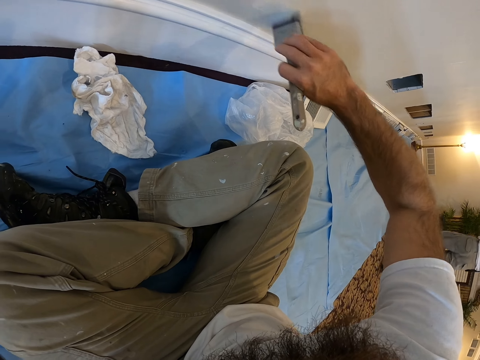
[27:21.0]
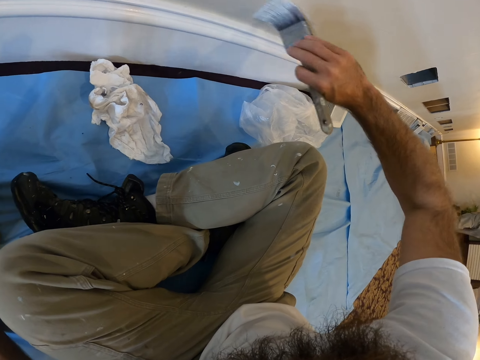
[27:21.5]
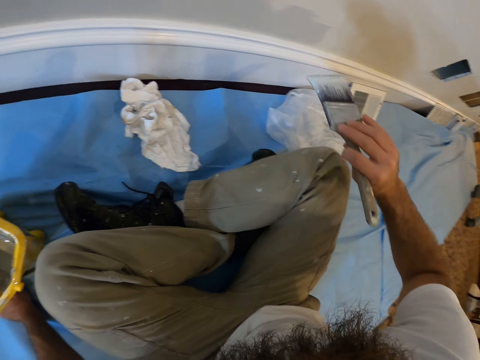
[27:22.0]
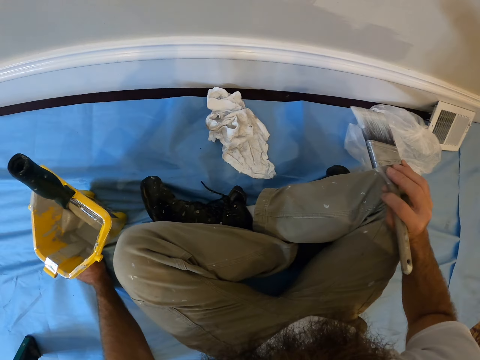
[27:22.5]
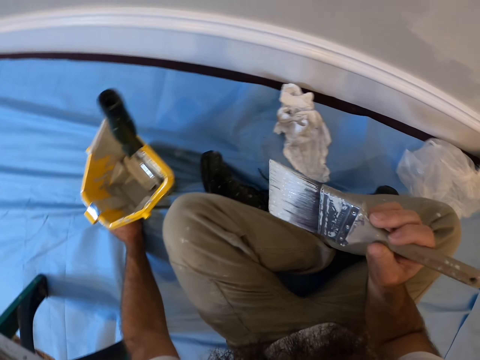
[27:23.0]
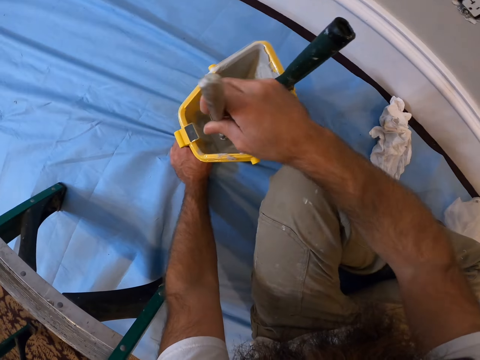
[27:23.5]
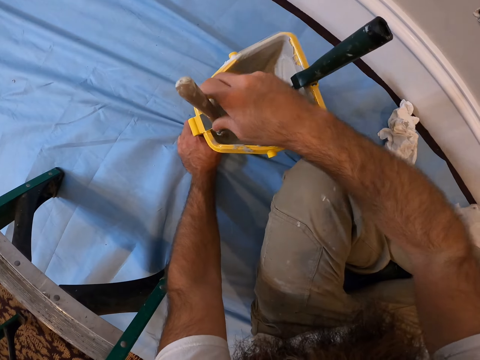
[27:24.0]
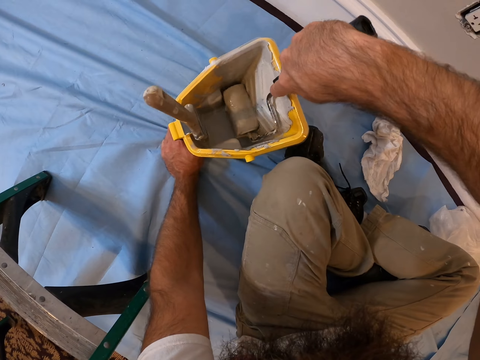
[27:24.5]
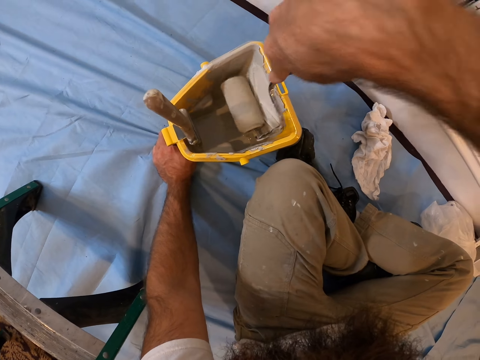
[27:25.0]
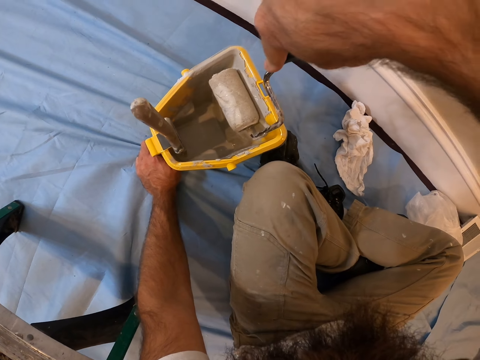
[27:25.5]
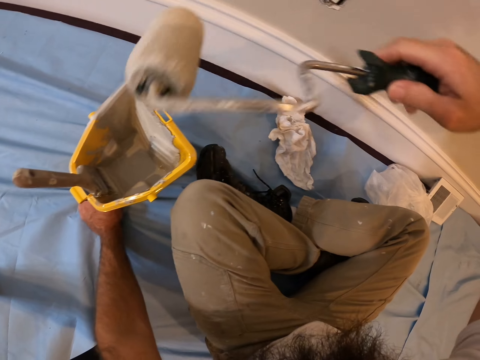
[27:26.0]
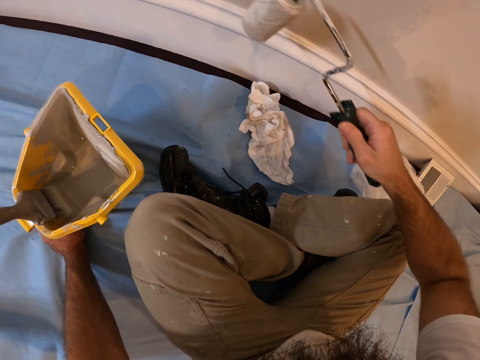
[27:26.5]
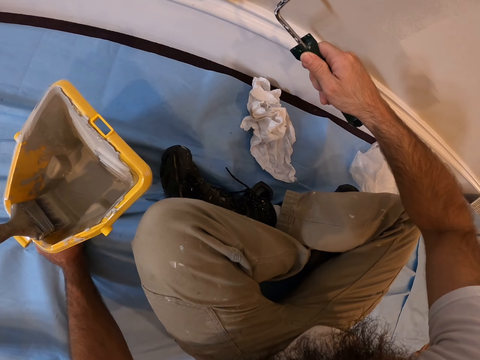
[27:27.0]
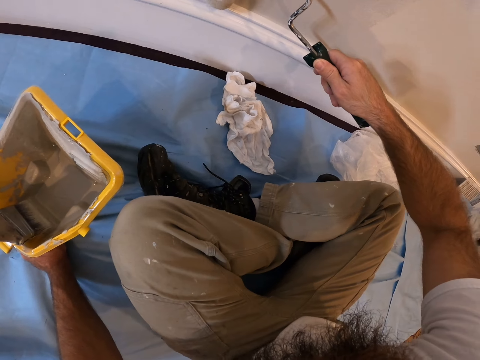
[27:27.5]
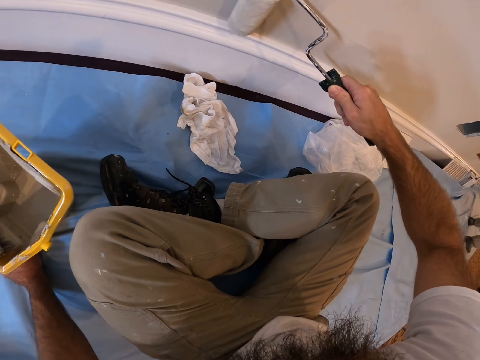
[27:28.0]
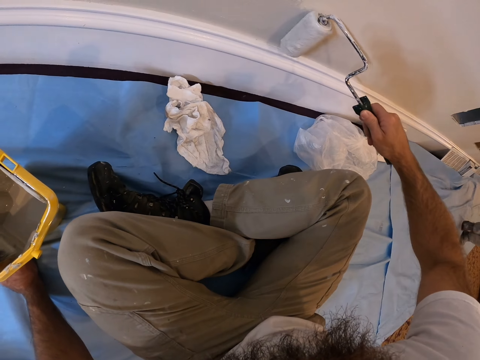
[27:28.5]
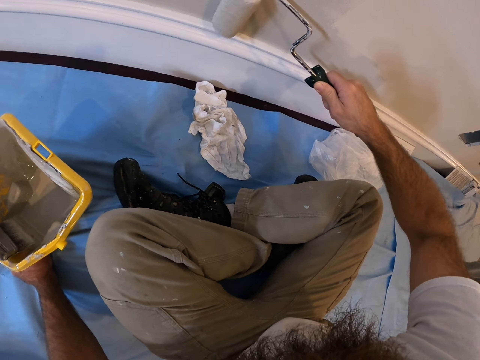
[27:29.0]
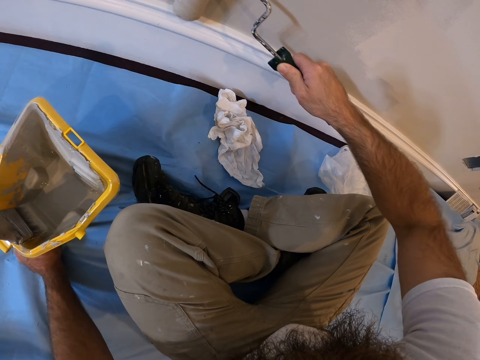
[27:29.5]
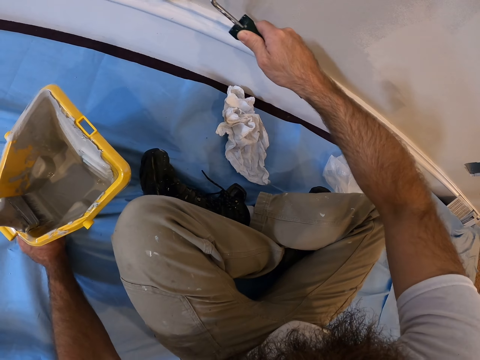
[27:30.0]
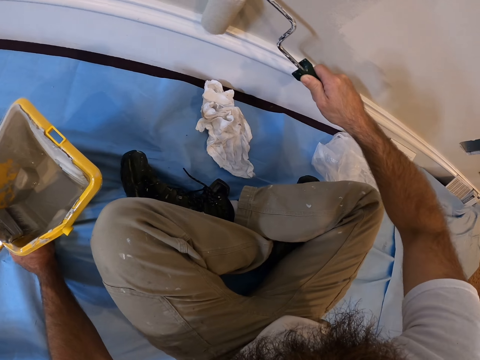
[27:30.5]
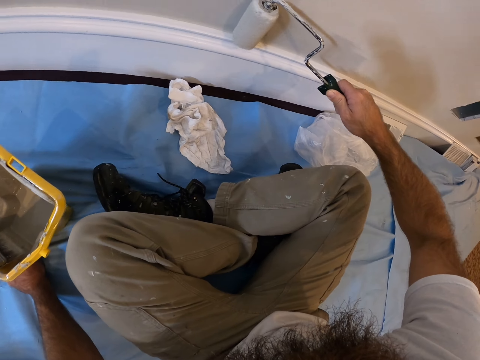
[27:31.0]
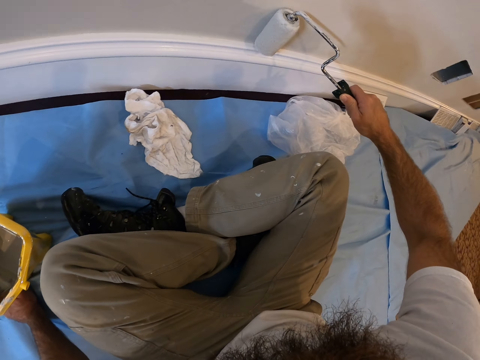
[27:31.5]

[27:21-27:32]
The camera wearer drops the paintbrush in the paint bucket with his right hand. He dips the paintbrush in the paint. He rubs a paint roller on some paint in the bucket with his right hand. He picks up the paint roller. He paints the wall with the paint roller in his right hand.

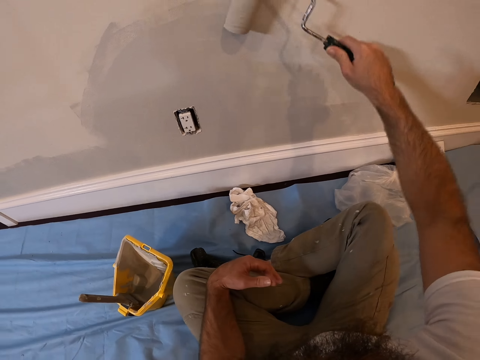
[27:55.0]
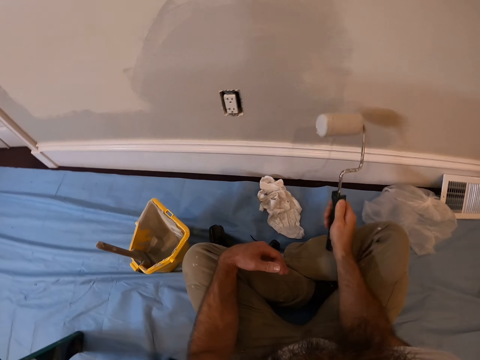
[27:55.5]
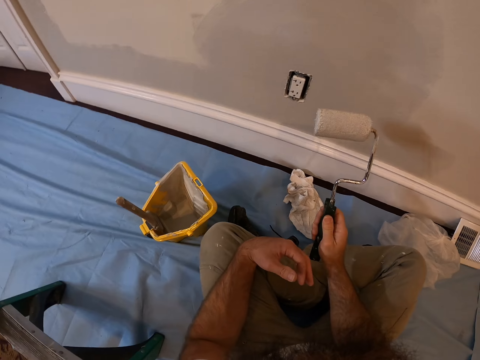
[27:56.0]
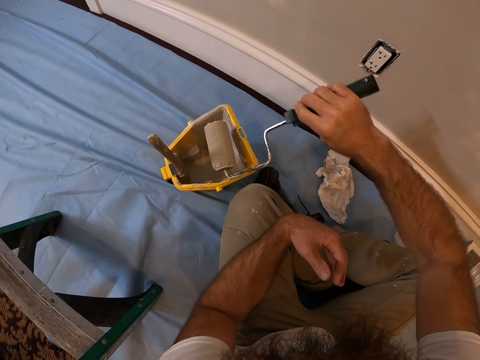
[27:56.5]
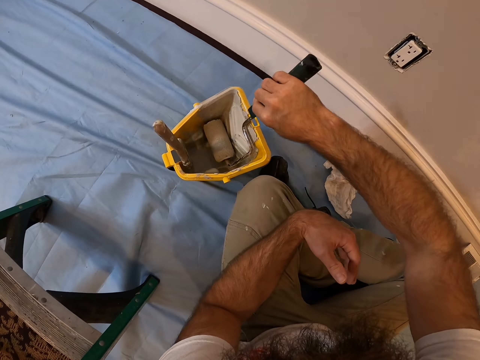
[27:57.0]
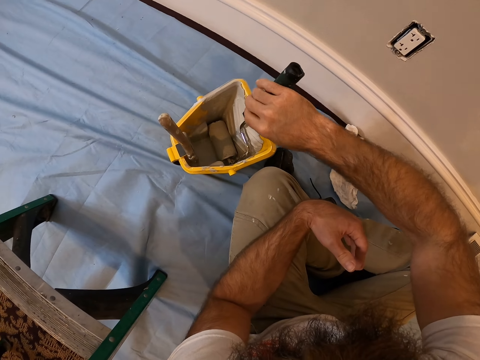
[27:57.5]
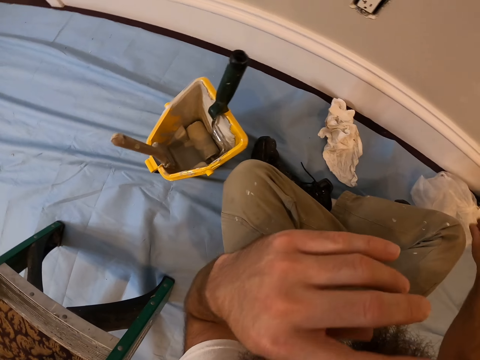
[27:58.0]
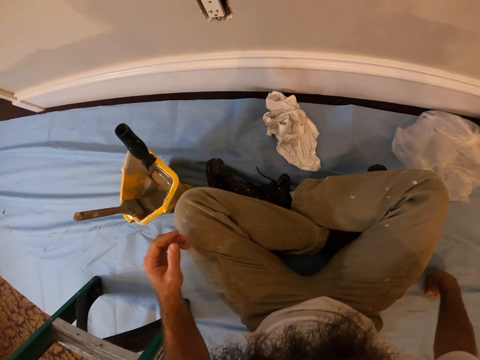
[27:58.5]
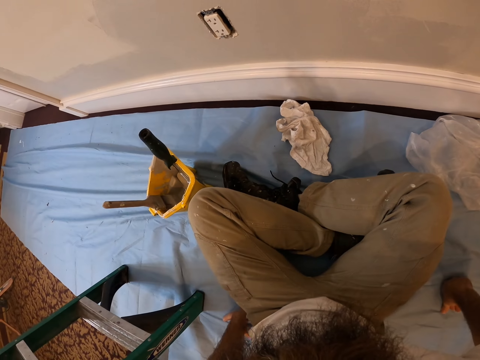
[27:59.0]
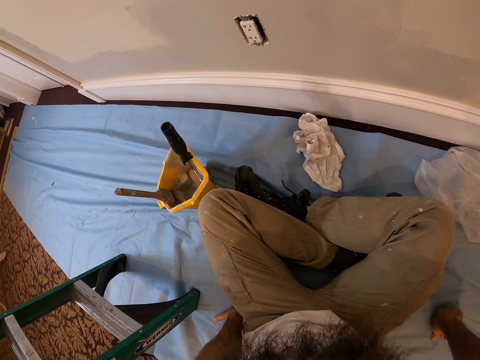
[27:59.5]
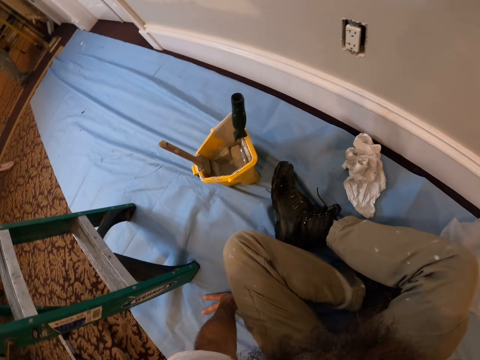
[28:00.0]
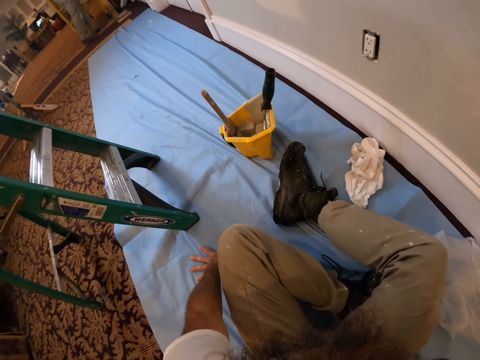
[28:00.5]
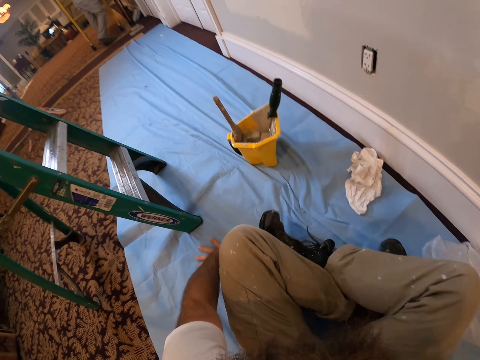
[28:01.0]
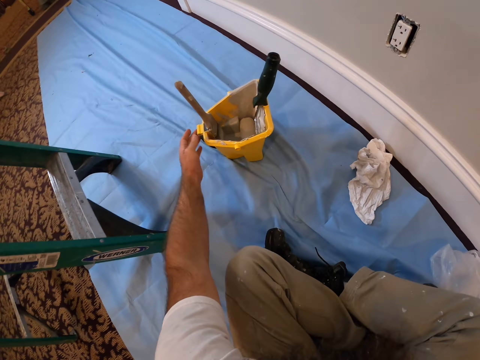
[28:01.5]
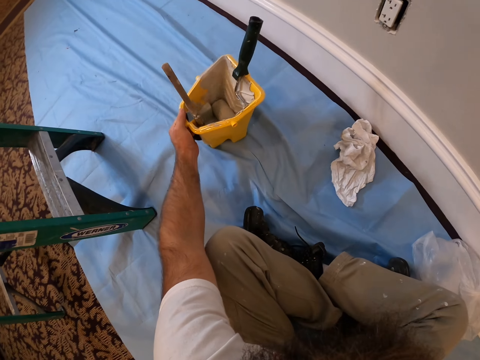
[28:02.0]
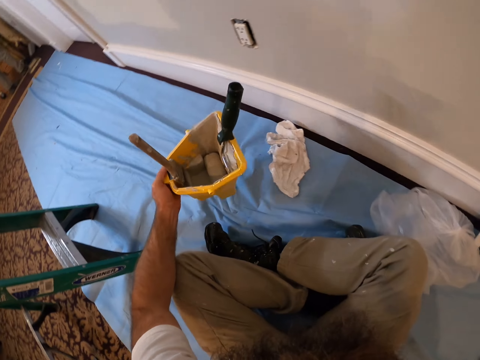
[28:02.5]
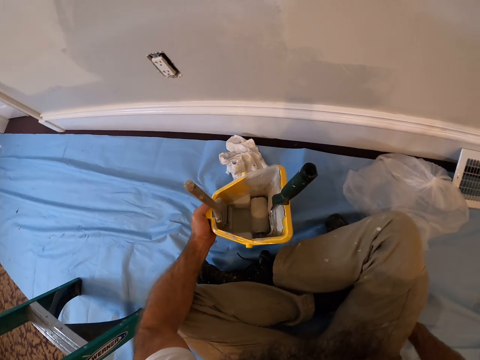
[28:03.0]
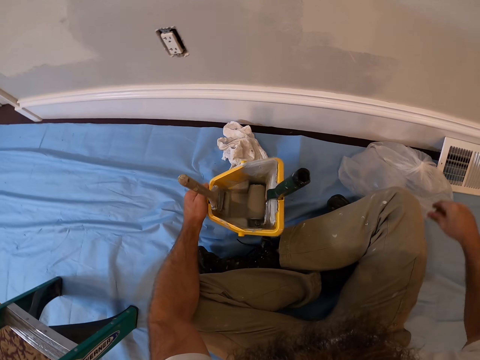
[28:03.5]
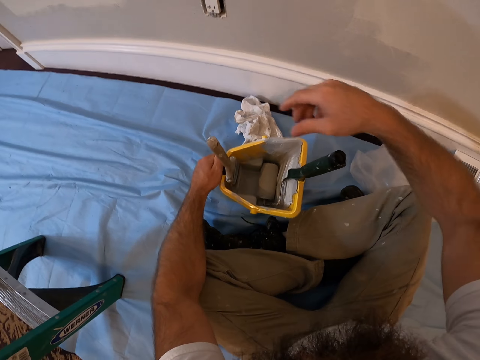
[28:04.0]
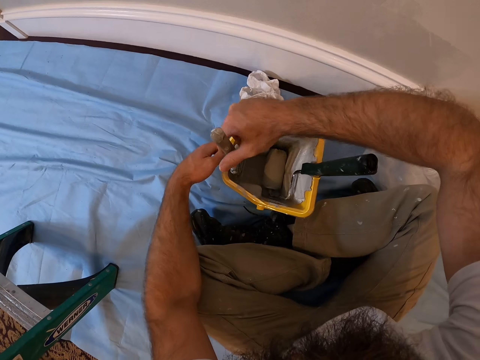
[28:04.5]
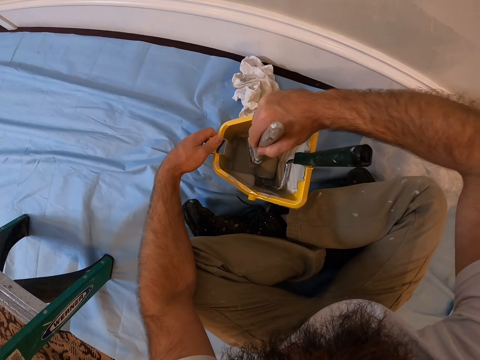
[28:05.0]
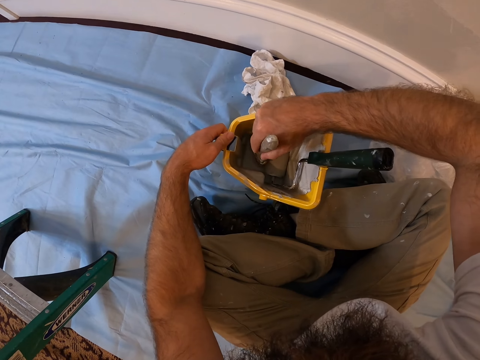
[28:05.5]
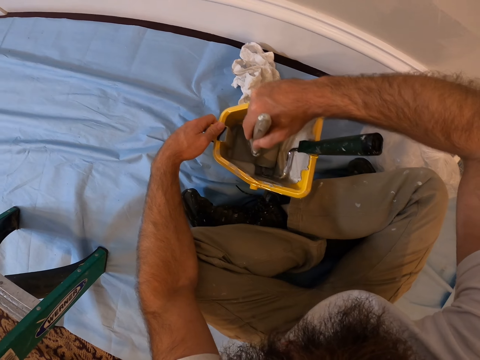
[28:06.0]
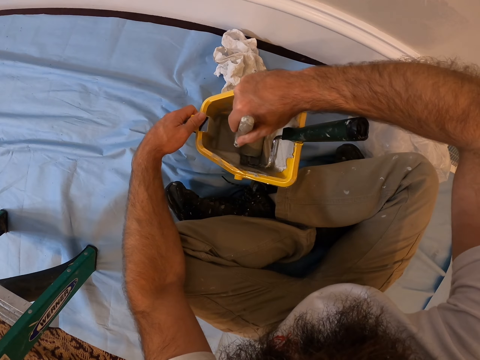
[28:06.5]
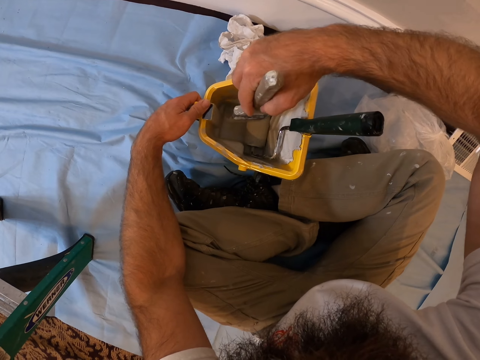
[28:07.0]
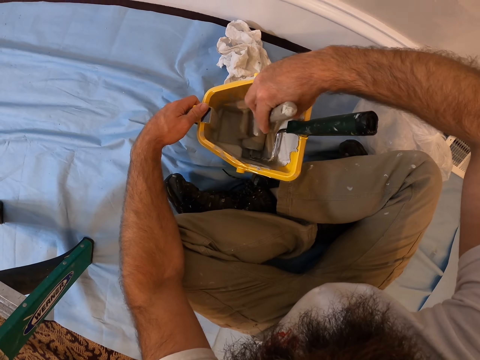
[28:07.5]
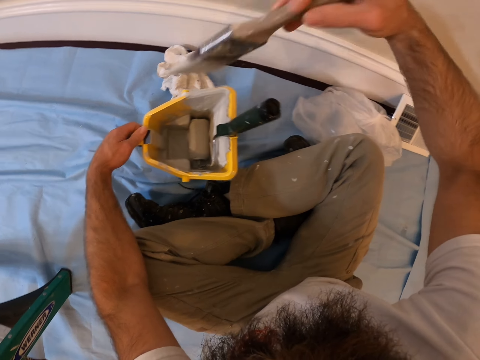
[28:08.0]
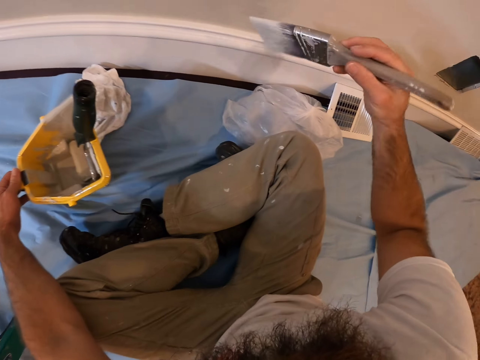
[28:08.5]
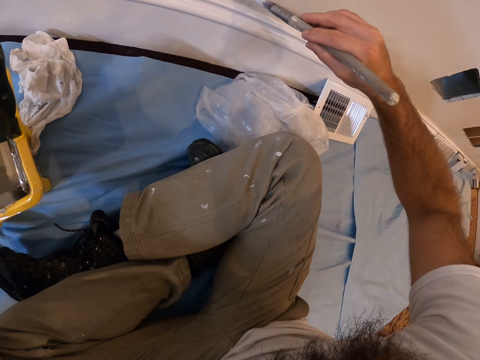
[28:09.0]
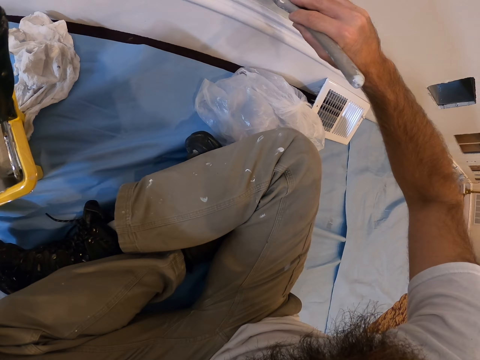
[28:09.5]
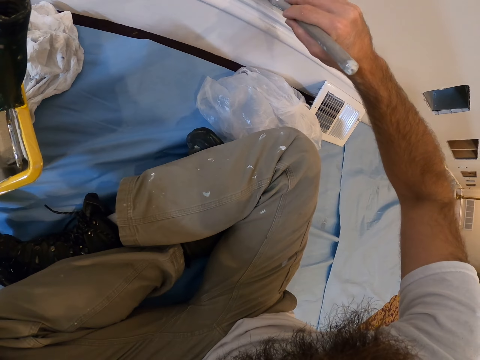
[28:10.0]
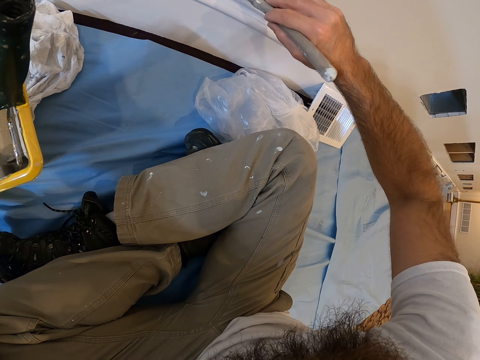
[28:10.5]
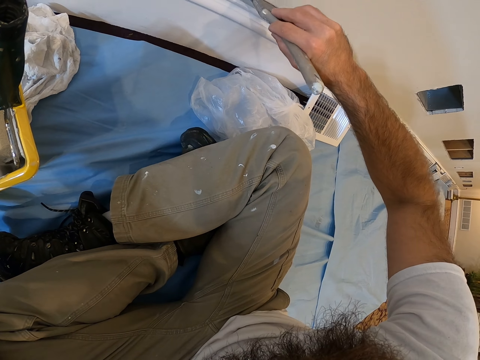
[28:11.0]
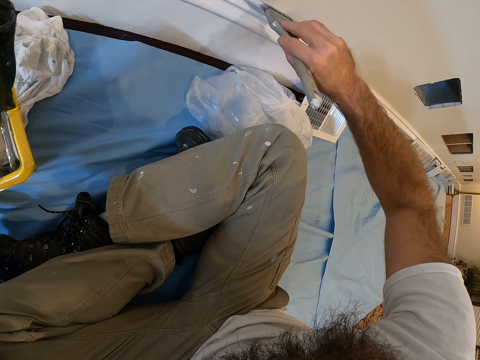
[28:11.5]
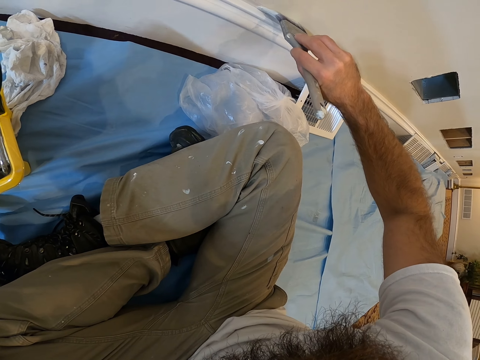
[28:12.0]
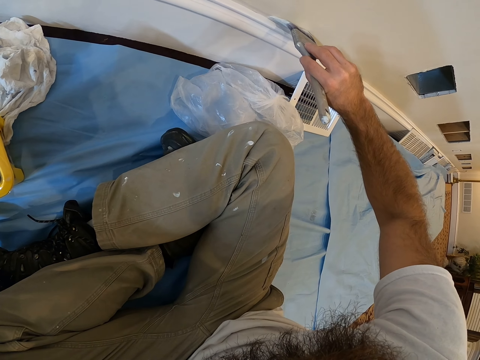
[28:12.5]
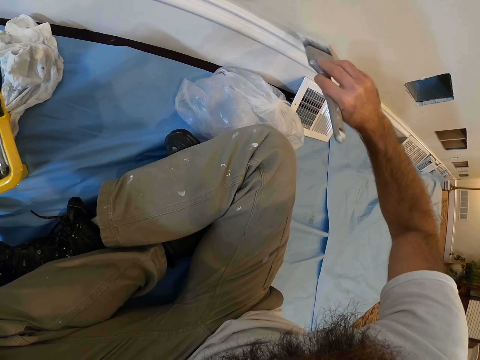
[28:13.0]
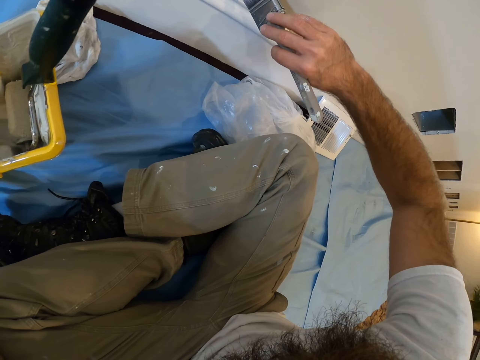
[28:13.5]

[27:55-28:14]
The camera wearer drops the paint roller in the paint bucket with his right hand. He dips the paint roller in the paint. He moves across a sheet with both hands. He picks the paint bucket from the sheet with his left hand. He drops the paint bucket on the sheet with his left hand. He smears the paintbrush on some paint in the paint bucket with his right hand. He dips the paintbrush in the paint. He paints the wall with the paintbrush in his right hand.
